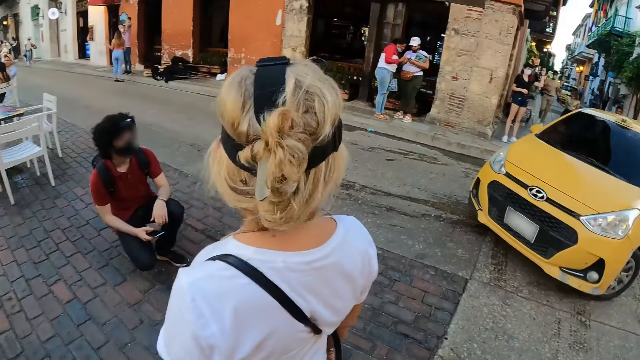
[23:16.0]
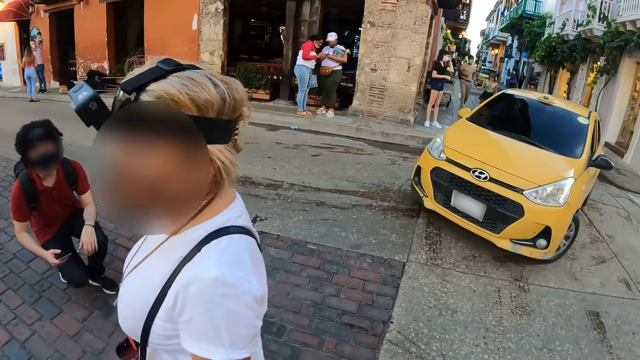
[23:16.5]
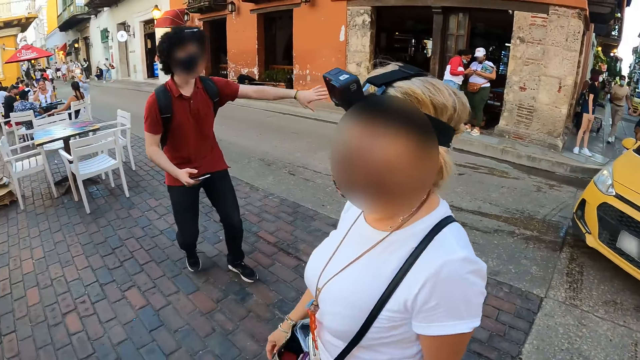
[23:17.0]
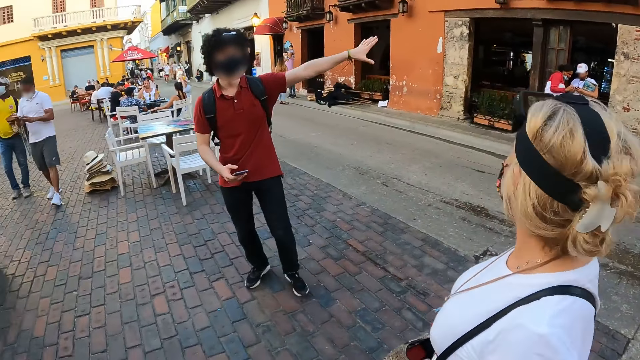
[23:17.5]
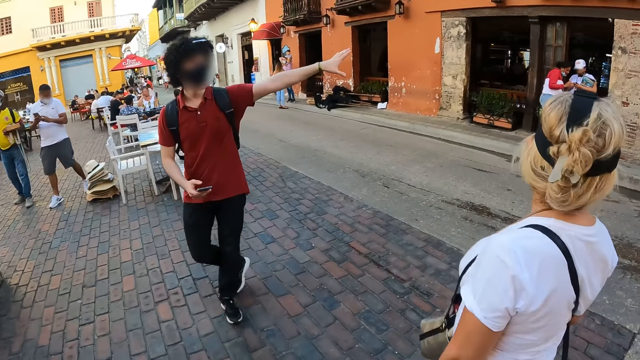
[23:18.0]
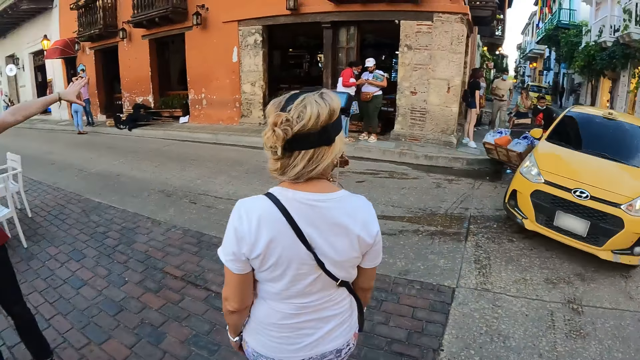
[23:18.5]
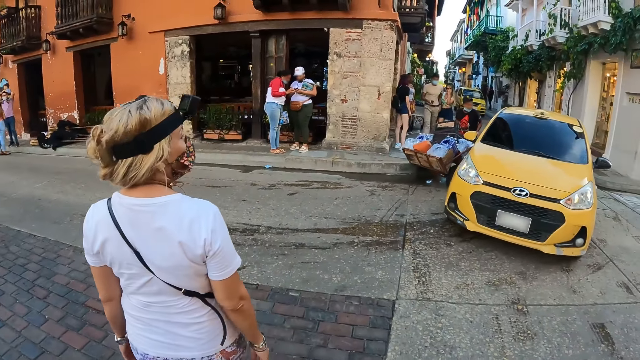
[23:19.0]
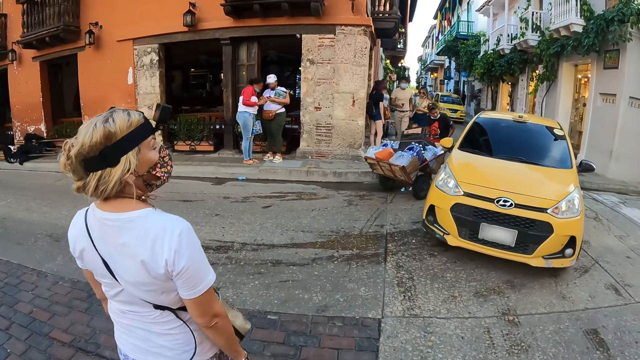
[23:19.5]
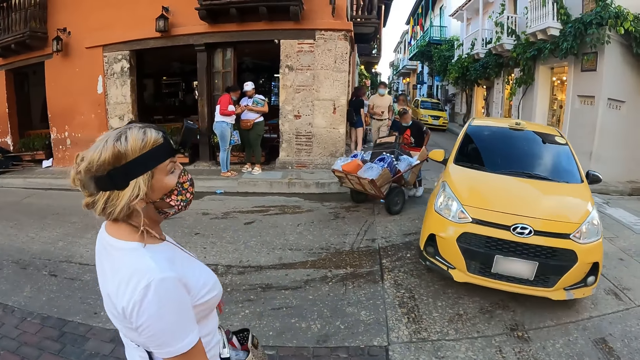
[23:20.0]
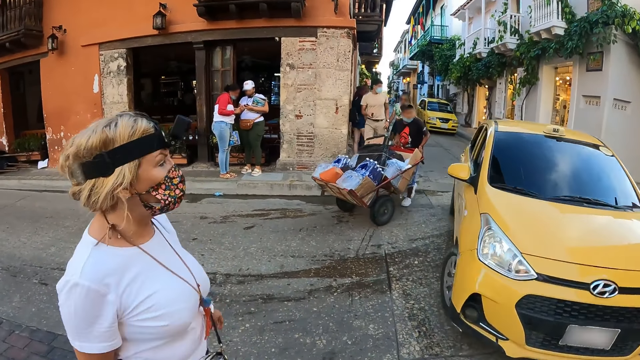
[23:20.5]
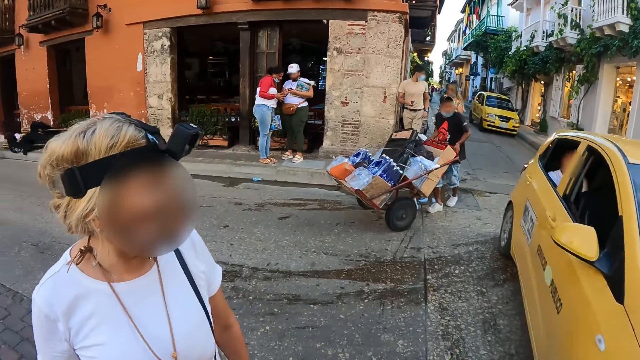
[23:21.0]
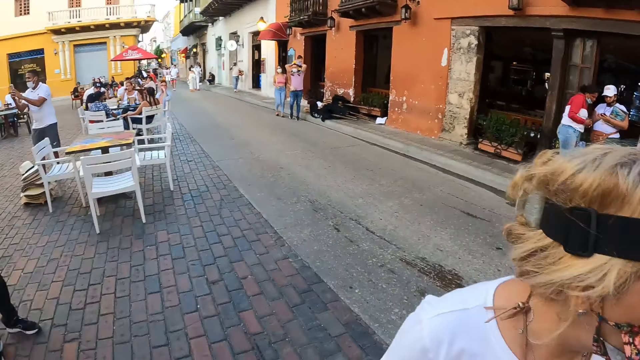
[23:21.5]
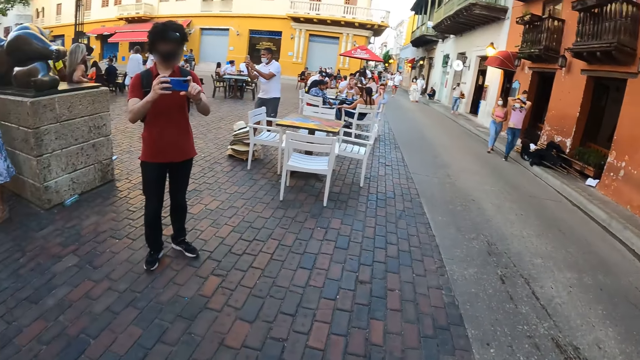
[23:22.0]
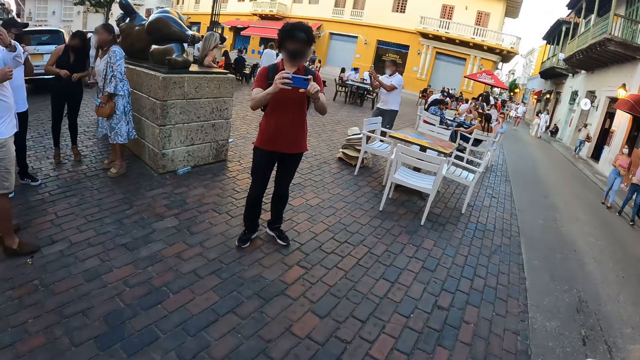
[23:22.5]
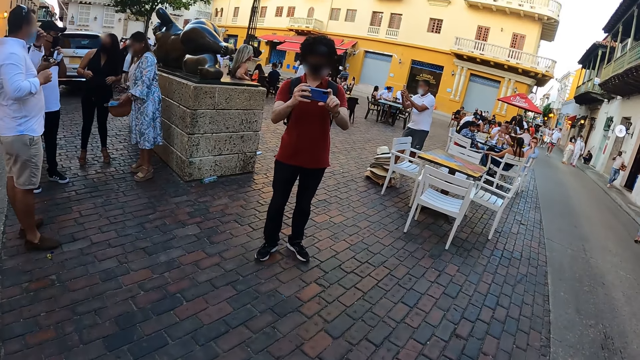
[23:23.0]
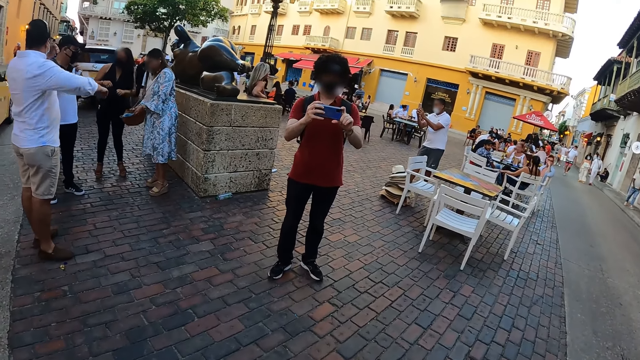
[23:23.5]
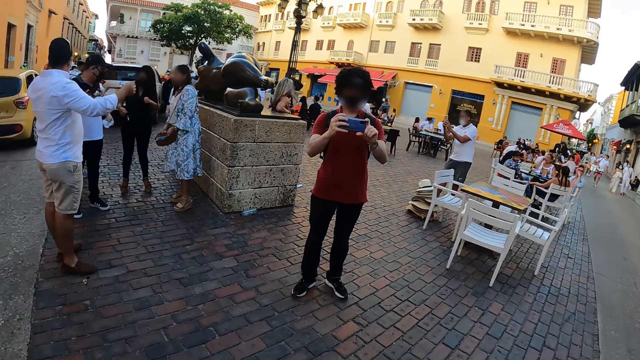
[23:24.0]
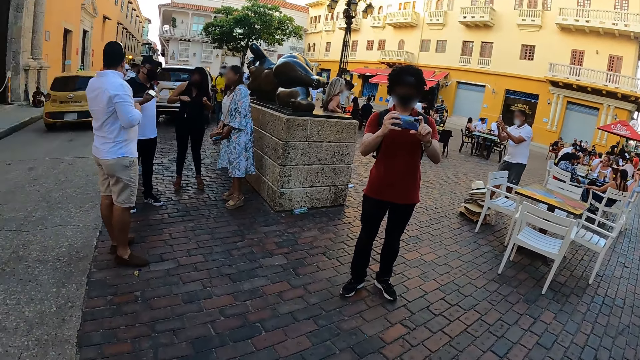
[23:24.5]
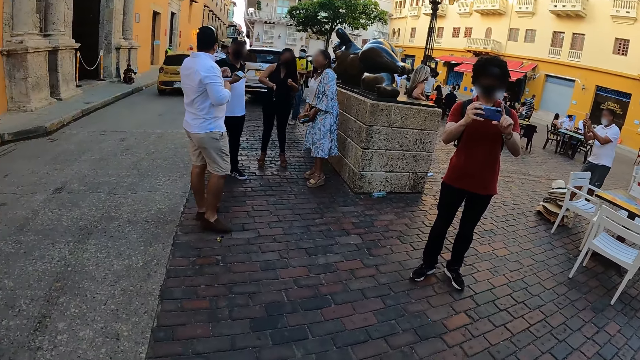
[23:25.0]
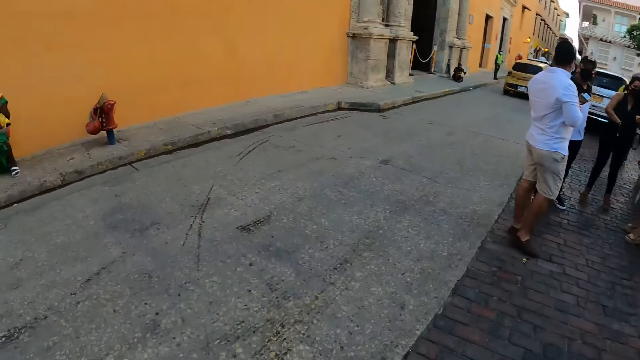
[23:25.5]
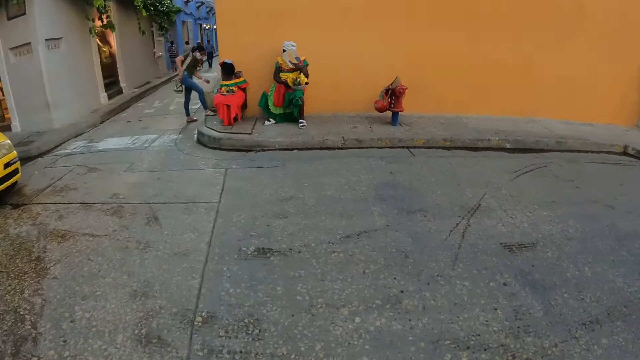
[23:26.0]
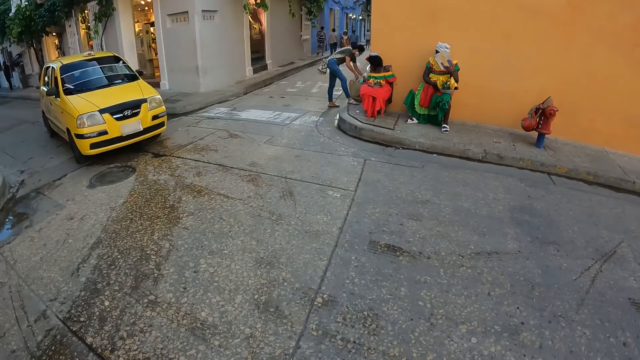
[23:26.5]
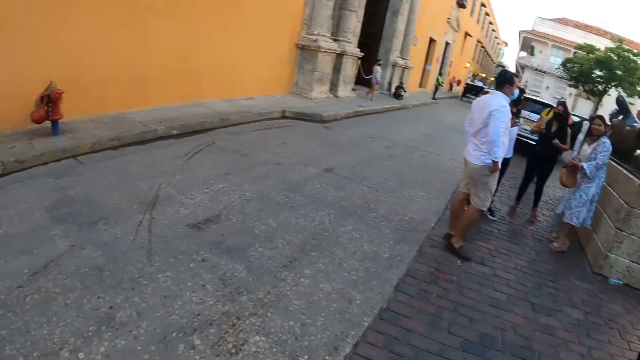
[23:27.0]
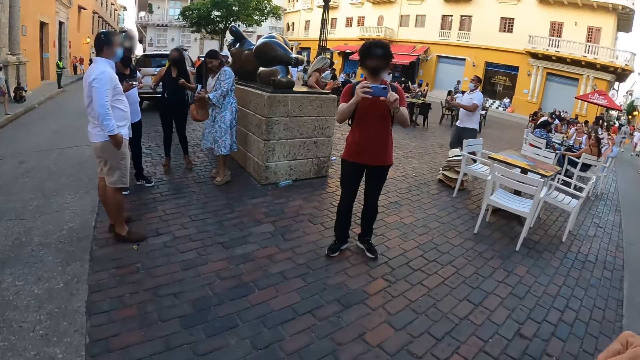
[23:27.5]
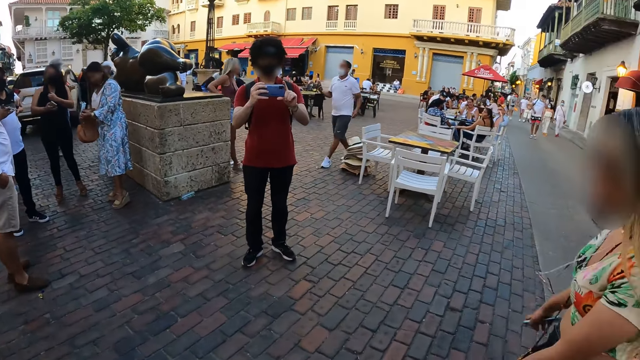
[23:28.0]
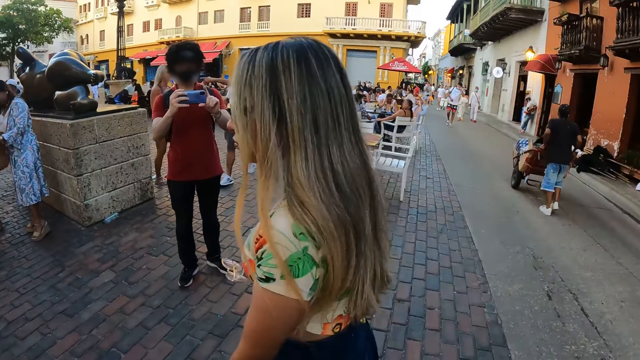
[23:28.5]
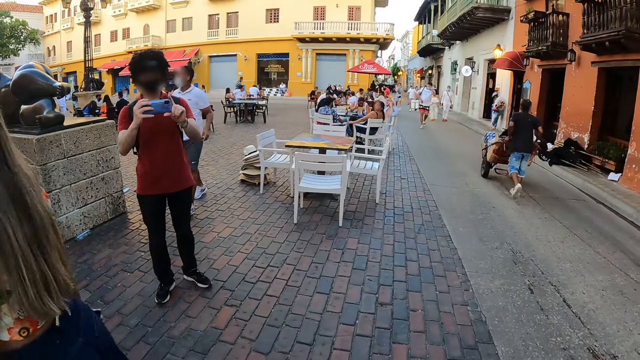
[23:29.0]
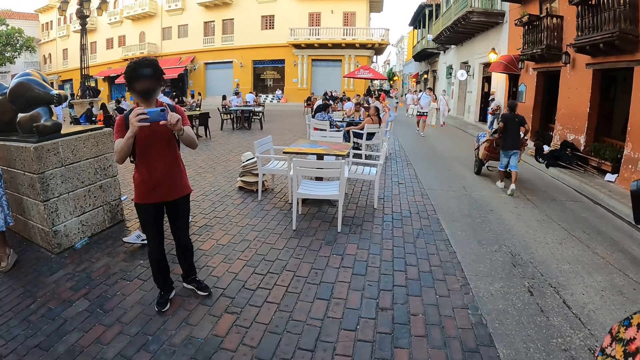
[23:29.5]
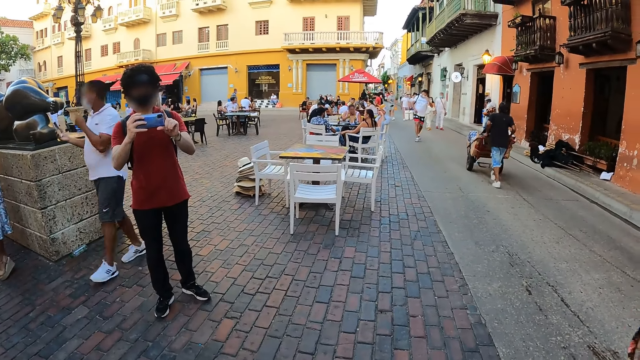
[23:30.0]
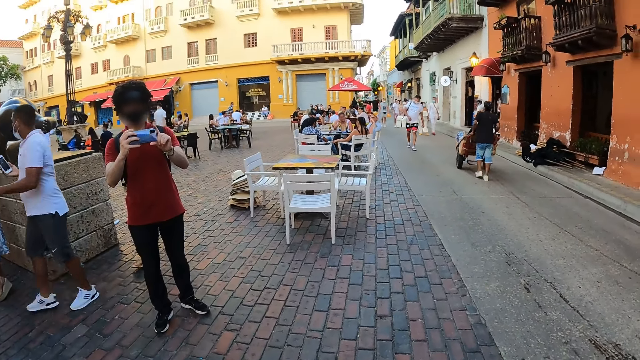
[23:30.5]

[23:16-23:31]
The man interacts with the camera wearer and a woman. The man stands up from the floor, points at the compound and moves towards the sculpture. Another woman walks forward on the street with the camera wearer. The camera wearer walks forward on the street. They turn towards the sculpture. The man operates the phone in his hand with both hands. The camera wearer looks around. The man operates his phone.

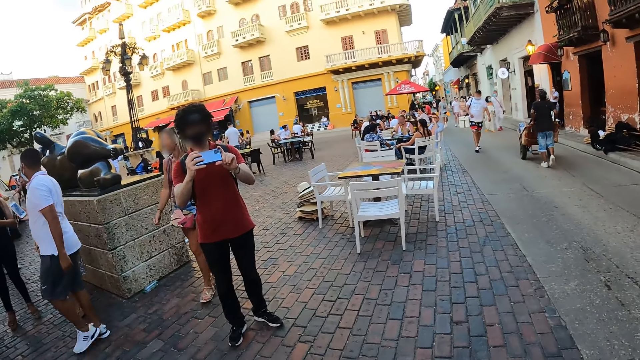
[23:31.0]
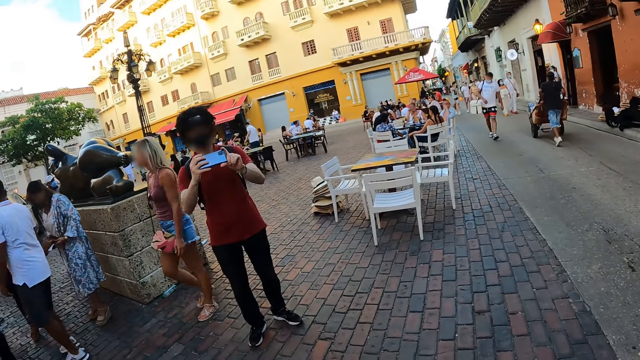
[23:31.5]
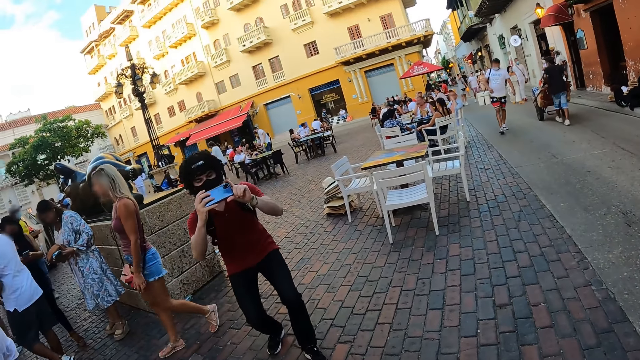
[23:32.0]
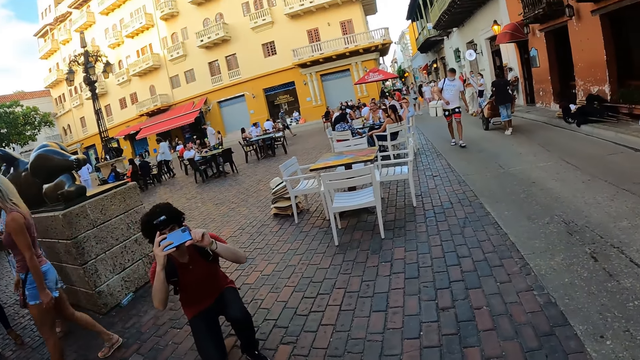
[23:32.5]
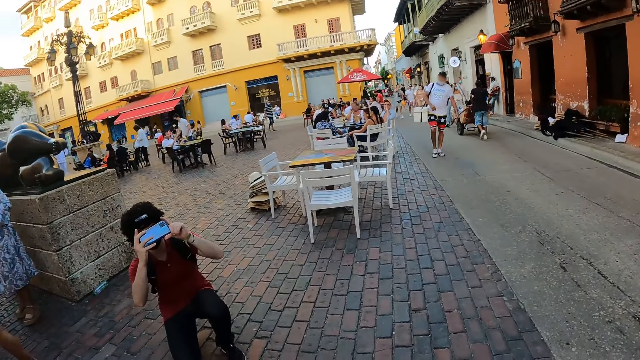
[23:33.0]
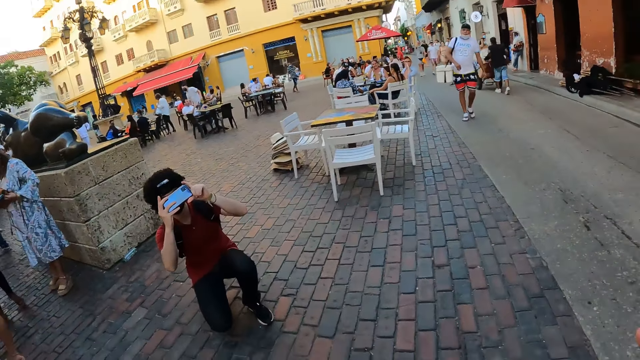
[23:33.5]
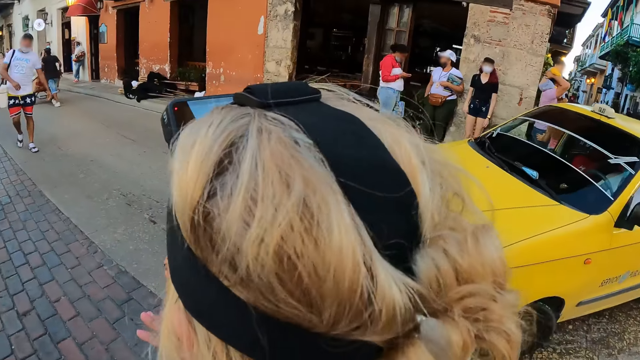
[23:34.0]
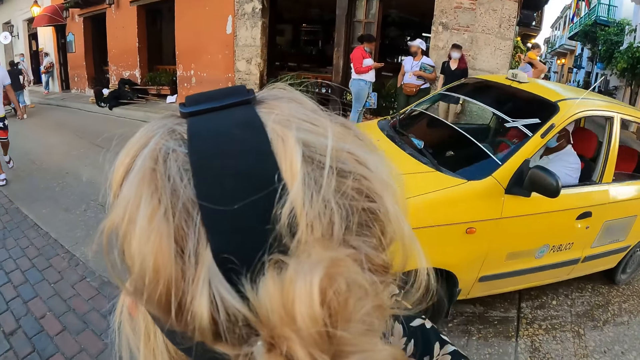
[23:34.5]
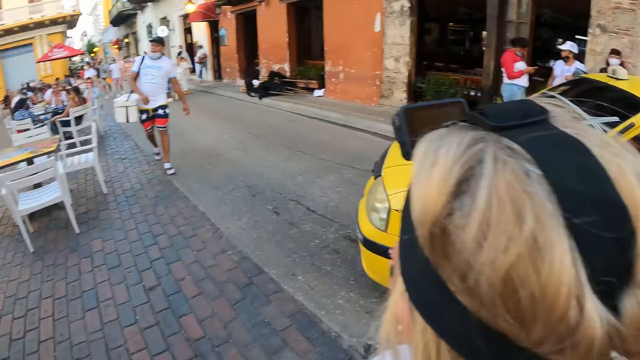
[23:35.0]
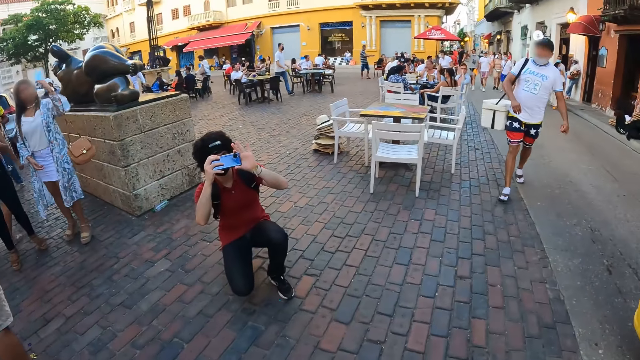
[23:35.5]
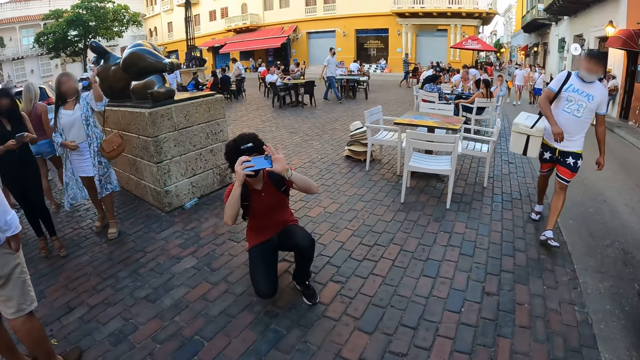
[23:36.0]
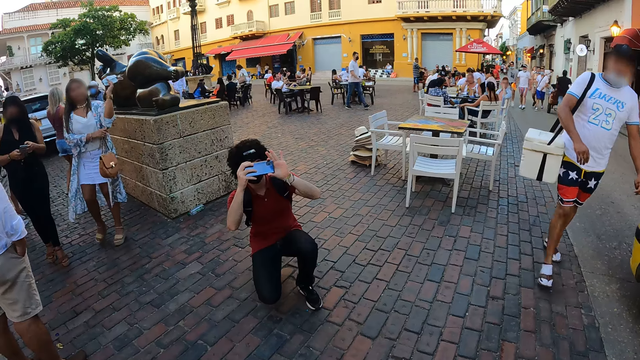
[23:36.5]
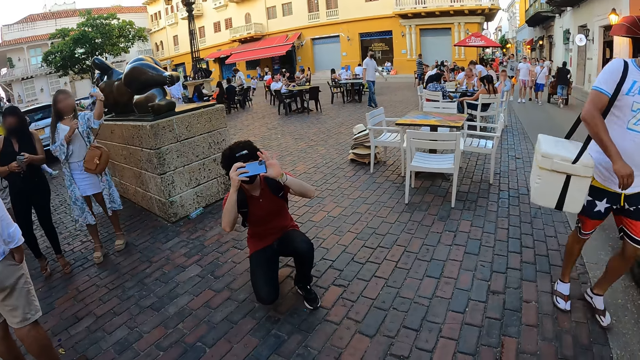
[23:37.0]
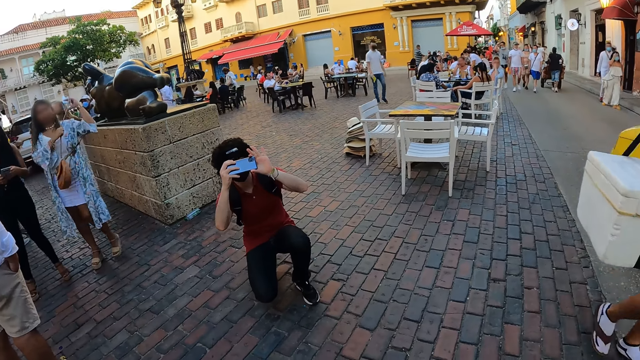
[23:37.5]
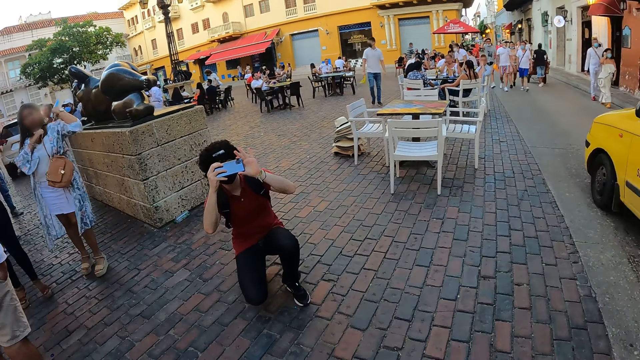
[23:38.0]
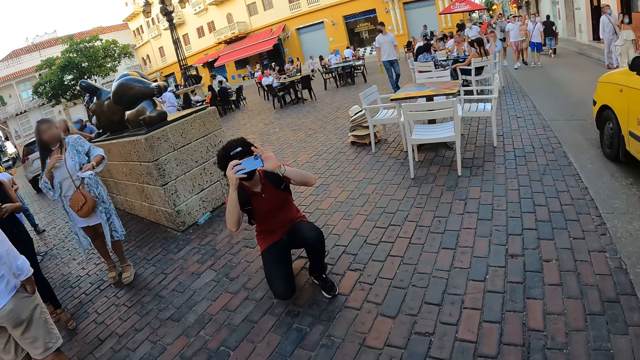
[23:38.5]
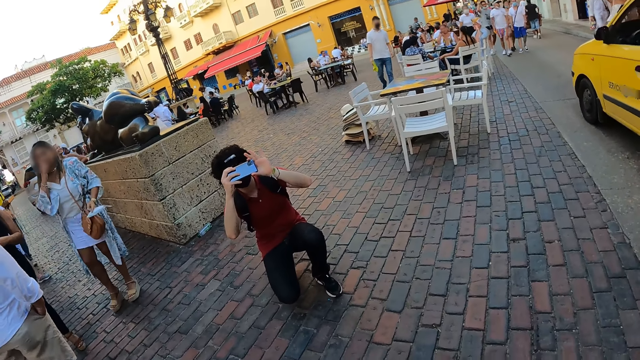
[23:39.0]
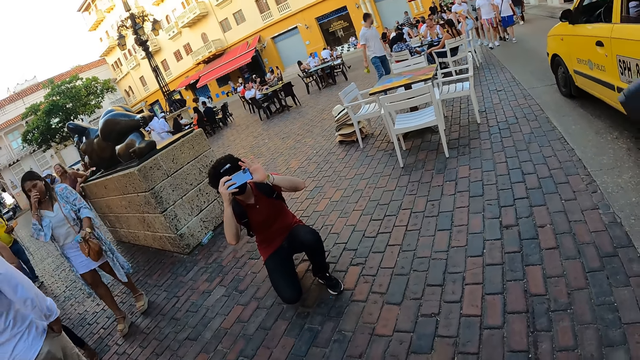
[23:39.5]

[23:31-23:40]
The man bends down and operates his phone. The camera wearer turns towards a woman. They stare at the car. They turn towards the man. The man operates his phone.
